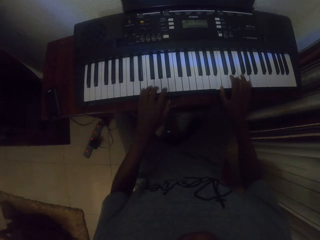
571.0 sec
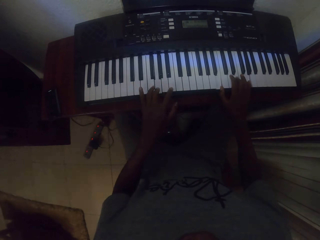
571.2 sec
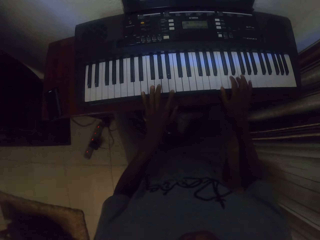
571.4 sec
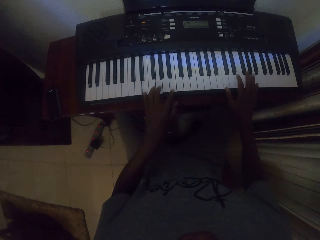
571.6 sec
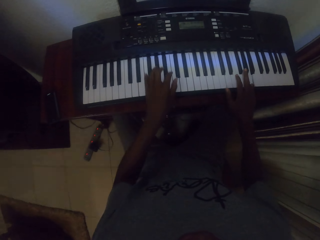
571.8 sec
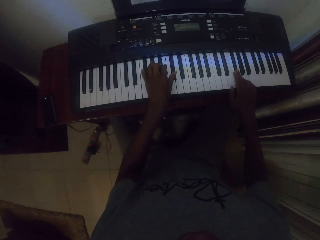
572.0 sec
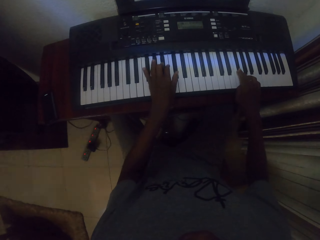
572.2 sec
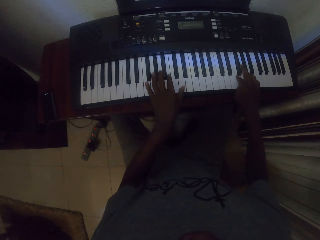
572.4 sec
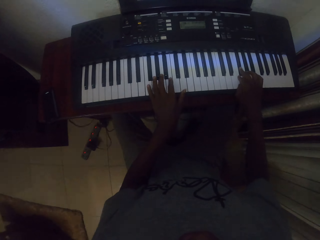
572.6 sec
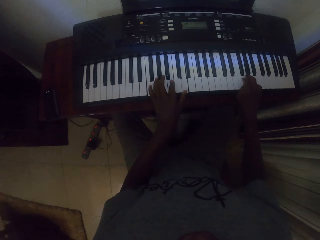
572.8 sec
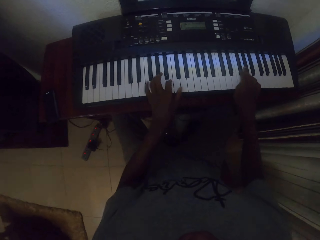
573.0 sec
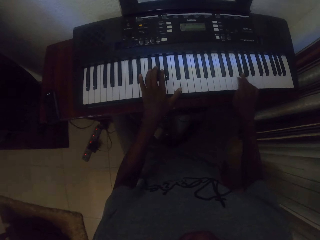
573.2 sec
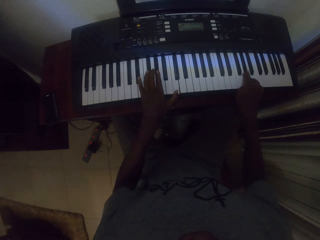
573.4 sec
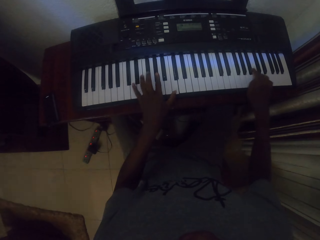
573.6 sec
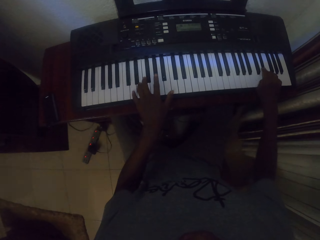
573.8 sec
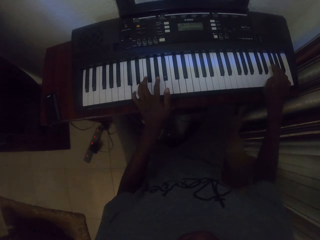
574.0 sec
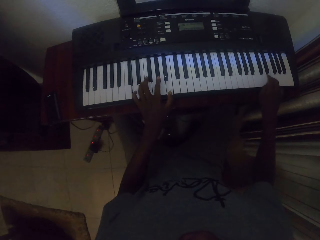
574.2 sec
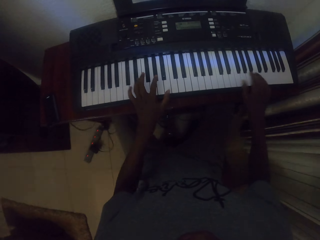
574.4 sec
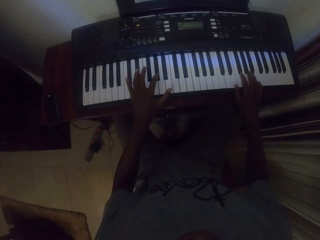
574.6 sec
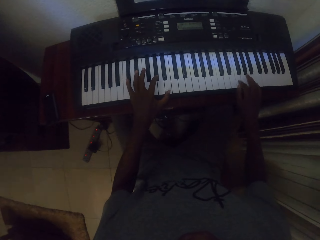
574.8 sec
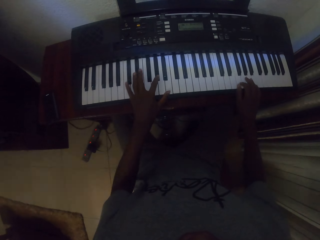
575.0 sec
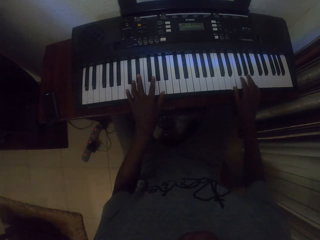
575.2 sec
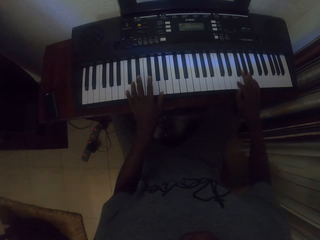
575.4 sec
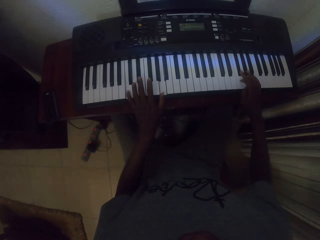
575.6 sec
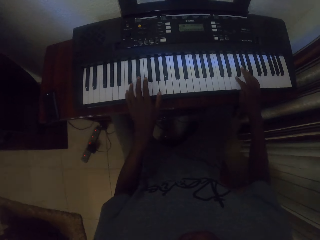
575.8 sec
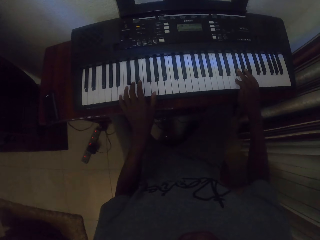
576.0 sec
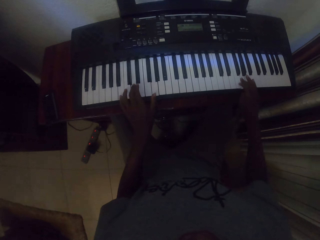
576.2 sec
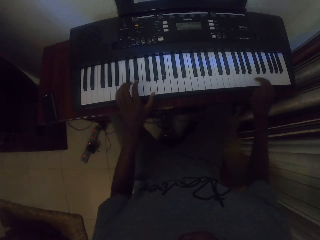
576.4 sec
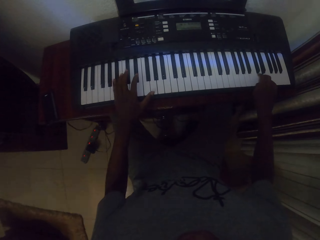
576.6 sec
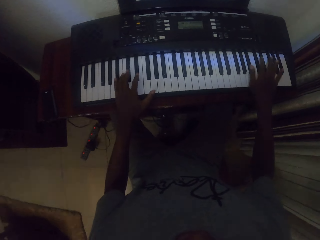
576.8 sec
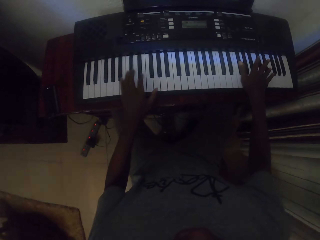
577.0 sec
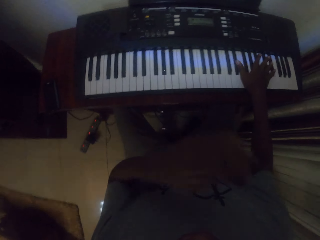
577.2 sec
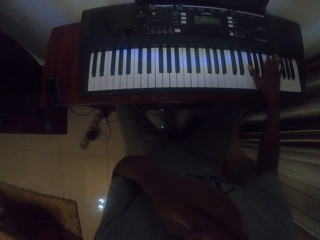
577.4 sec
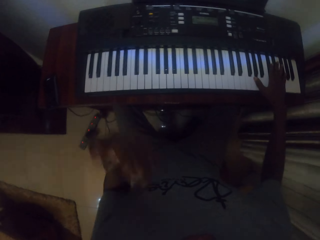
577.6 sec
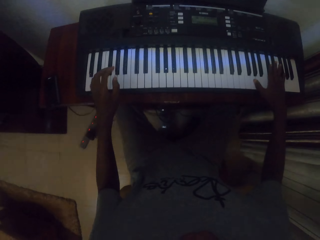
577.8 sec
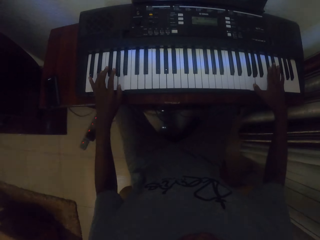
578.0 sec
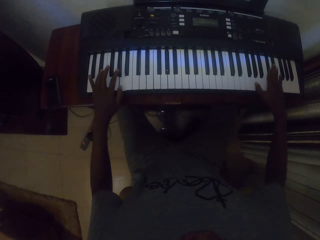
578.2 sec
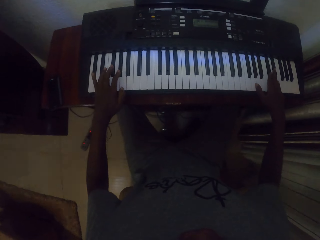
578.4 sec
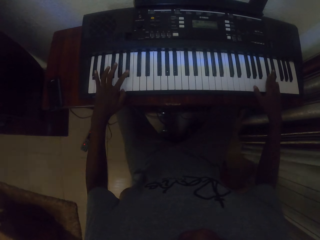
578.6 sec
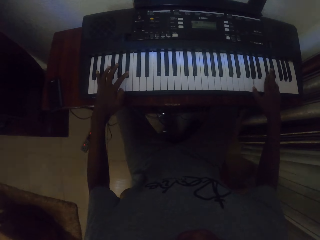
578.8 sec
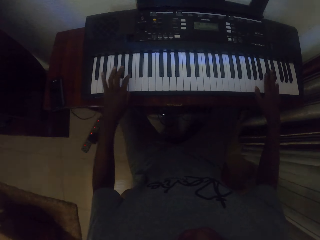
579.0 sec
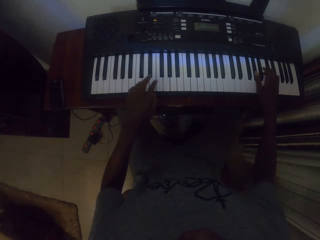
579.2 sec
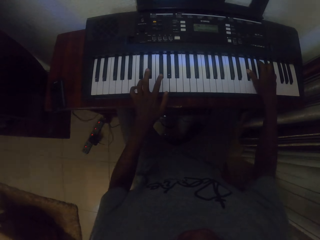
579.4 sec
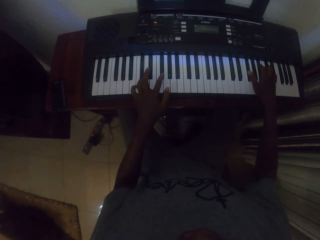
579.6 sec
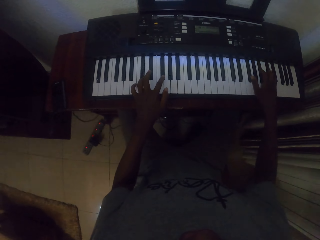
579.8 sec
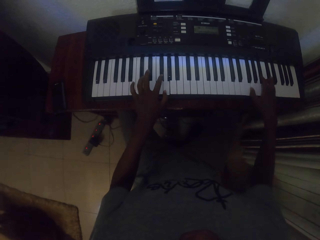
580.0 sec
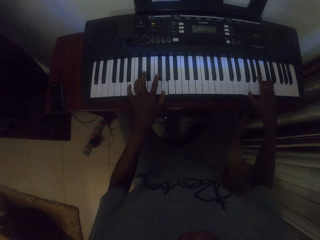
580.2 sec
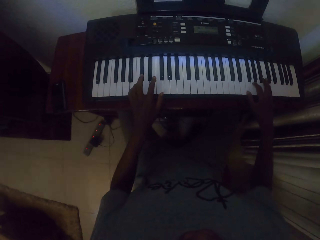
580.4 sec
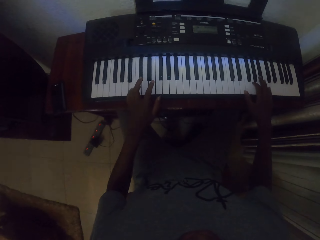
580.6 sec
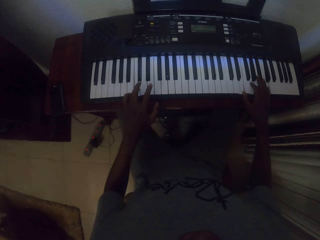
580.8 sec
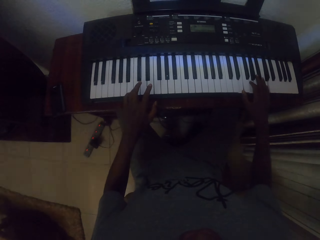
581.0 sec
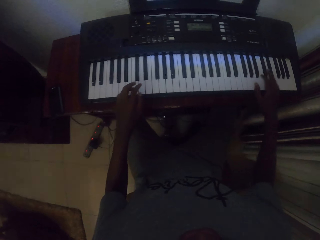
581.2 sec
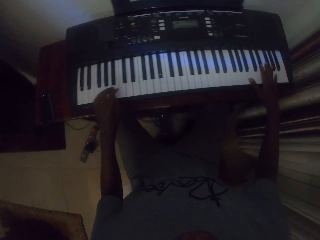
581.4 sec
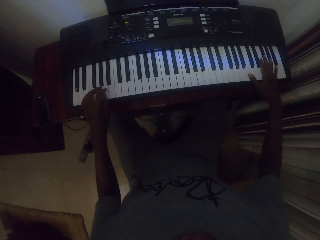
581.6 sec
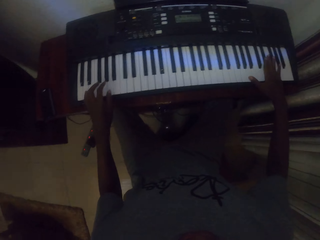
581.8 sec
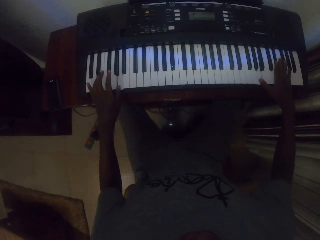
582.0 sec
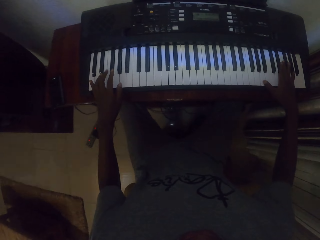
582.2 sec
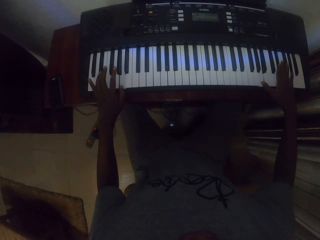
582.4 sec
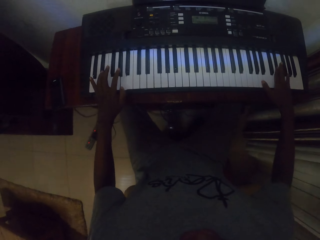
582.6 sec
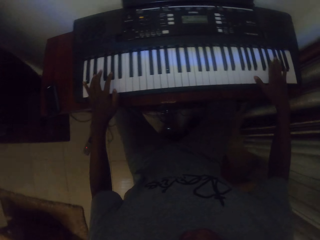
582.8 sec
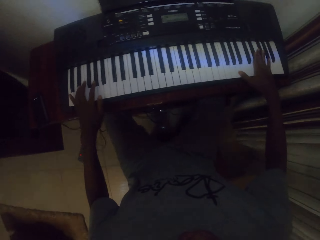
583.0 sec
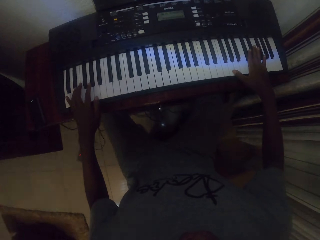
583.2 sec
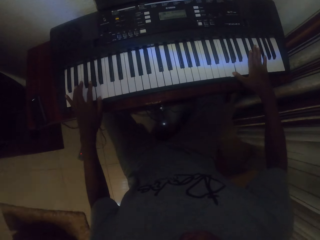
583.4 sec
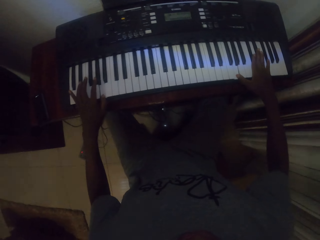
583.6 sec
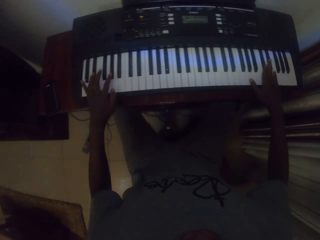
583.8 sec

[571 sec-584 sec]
The camera wearer plays the piano with both hands. They play the piano with both hands again. They raise a hand and put the hand down. They play the piano with both hands. They play the piano with both hands again.

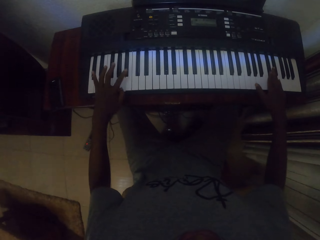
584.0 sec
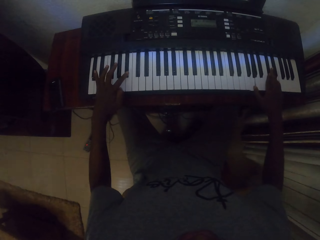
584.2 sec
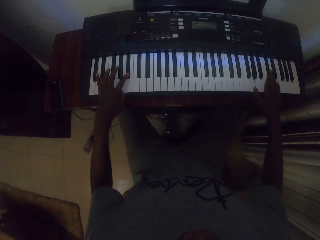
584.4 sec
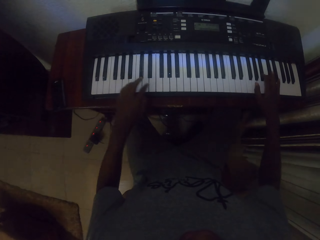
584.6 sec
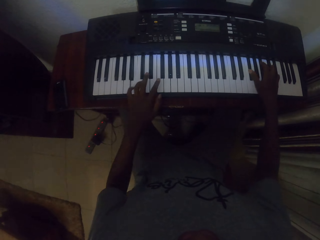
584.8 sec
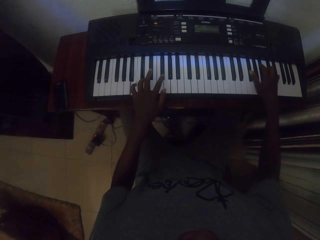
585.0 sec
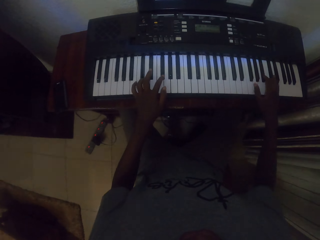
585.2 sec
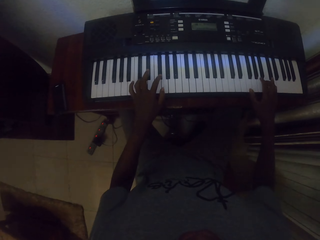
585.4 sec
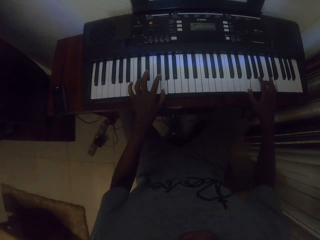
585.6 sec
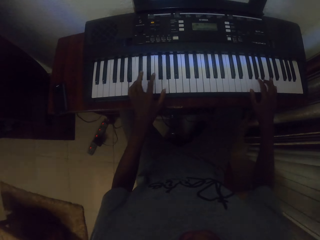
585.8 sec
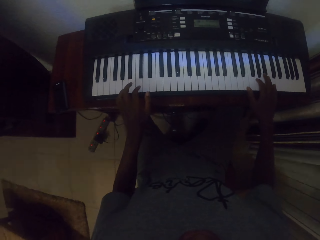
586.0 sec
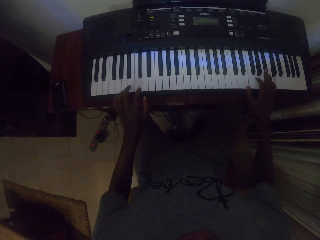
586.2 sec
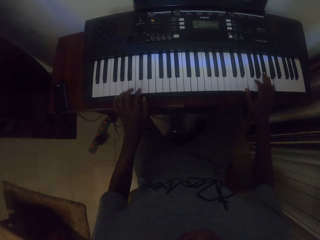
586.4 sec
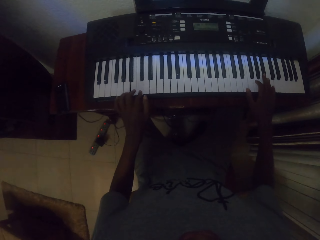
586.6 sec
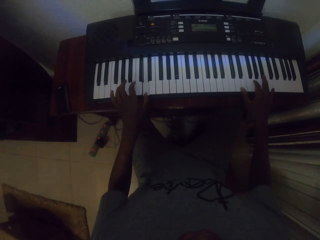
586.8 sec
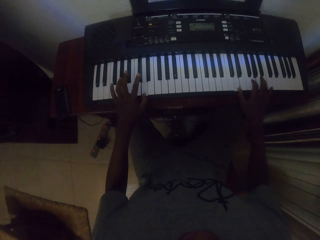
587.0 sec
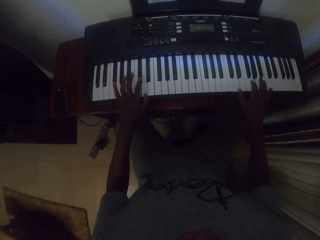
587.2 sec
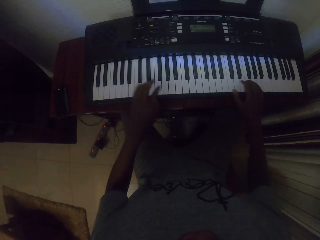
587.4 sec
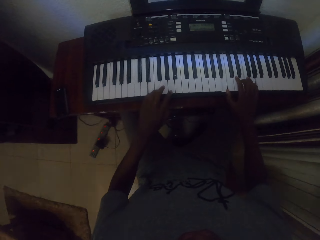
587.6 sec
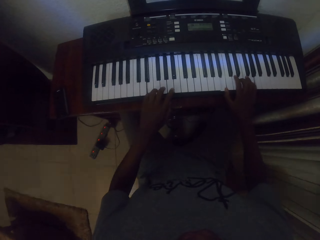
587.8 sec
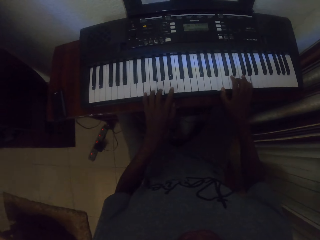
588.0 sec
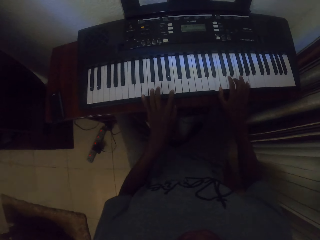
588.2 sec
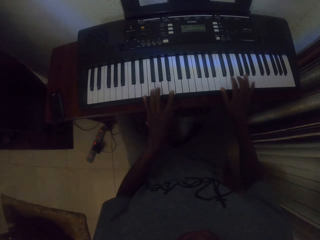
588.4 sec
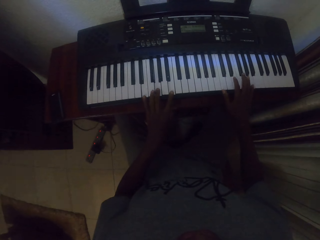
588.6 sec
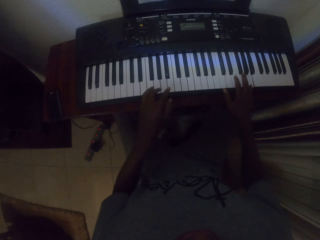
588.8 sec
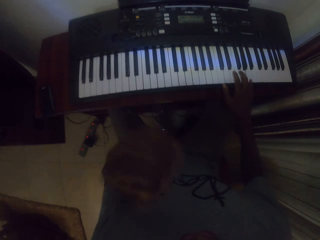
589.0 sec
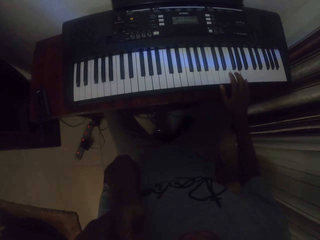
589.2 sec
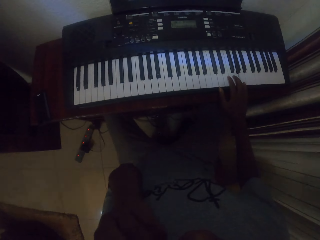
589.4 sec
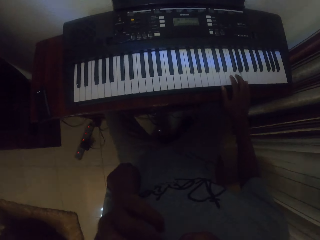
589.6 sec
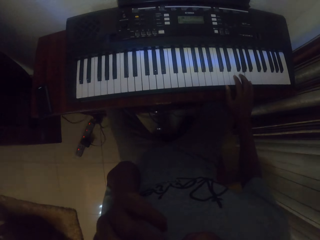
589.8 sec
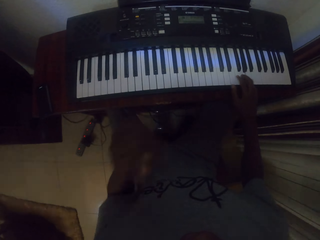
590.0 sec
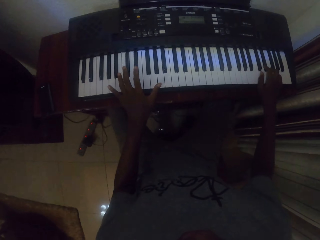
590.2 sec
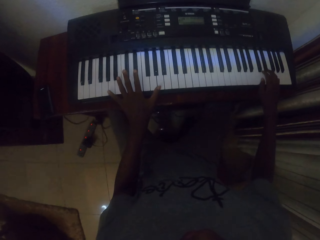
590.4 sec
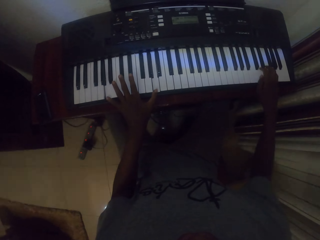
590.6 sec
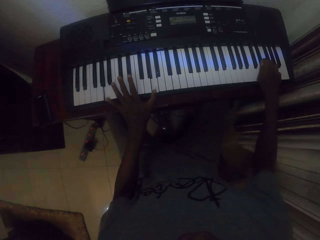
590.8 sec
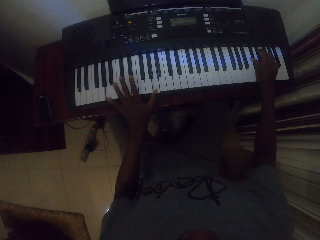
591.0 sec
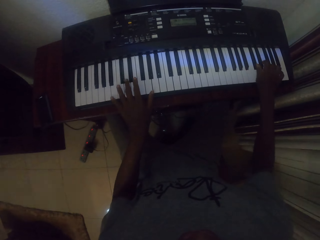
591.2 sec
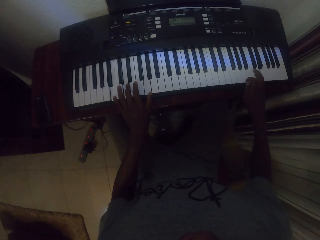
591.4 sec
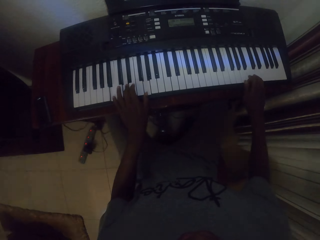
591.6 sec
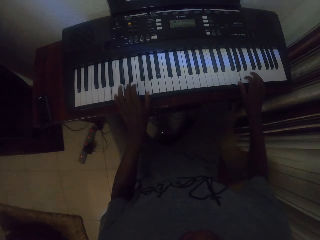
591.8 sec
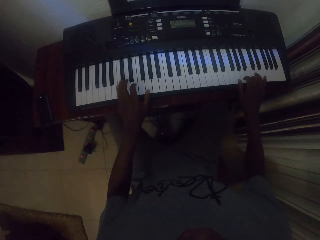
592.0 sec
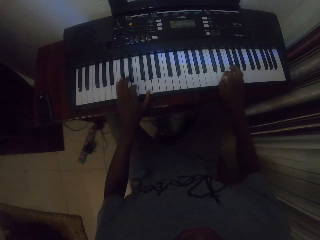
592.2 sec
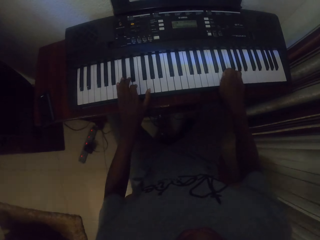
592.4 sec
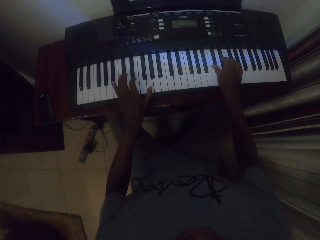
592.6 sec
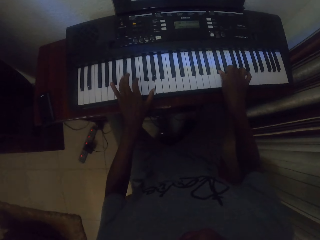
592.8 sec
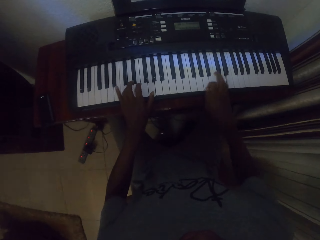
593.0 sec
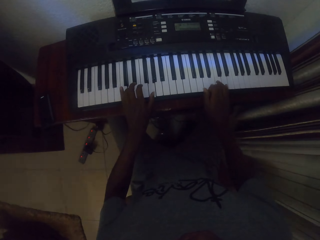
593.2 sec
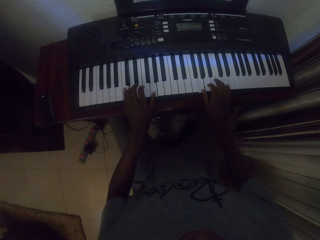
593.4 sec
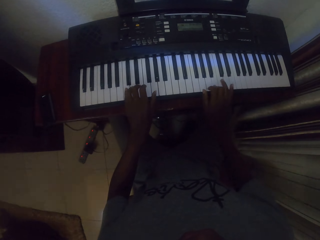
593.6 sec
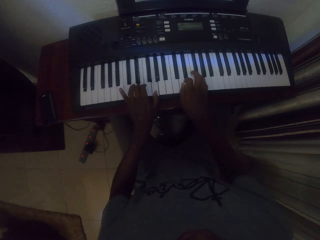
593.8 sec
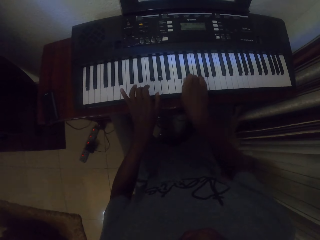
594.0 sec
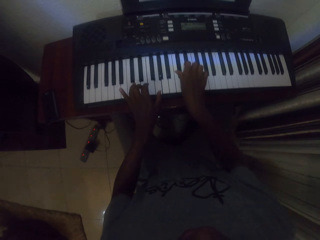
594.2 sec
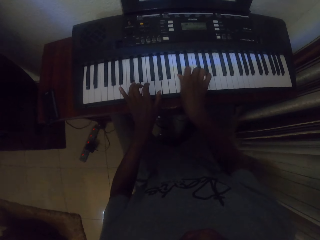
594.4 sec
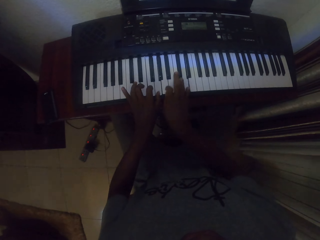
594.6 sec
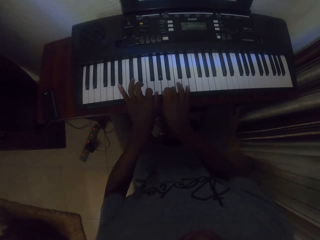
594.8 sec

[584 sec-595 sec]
The camera wearer plays the piano with both hands. They play the piano with both hands again. They raise a hand. They move the left hand away. They put the hand down. They play the piano with both hands.
